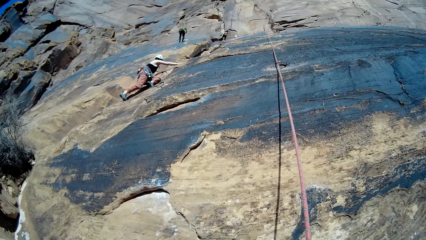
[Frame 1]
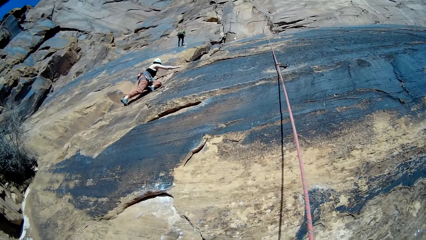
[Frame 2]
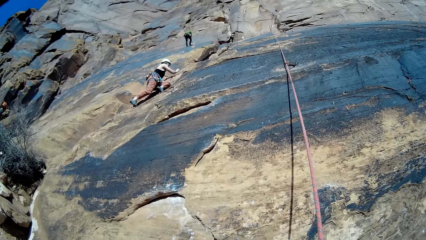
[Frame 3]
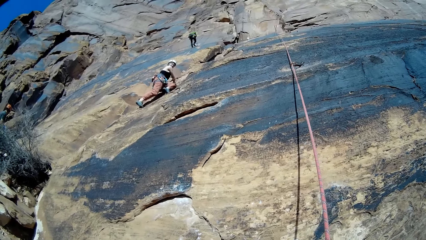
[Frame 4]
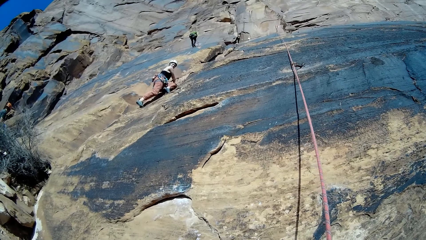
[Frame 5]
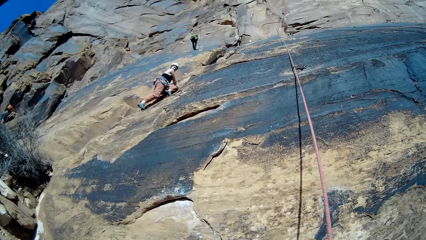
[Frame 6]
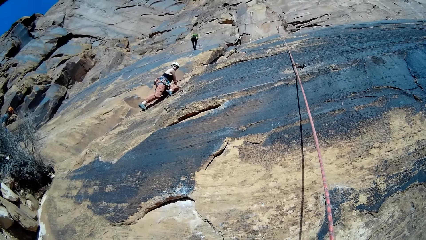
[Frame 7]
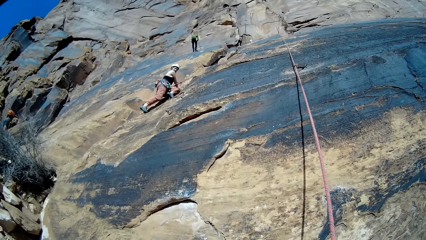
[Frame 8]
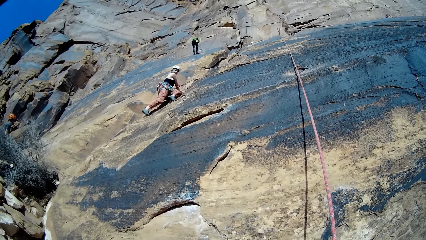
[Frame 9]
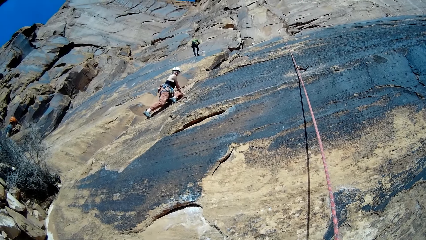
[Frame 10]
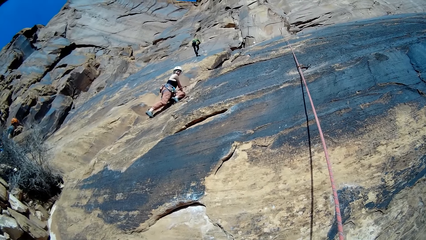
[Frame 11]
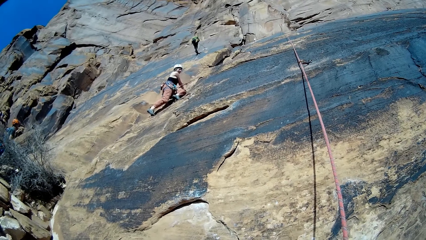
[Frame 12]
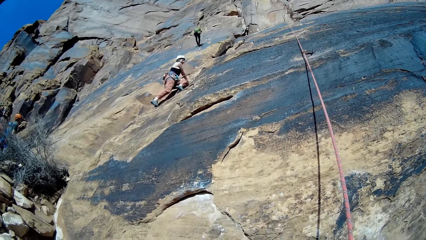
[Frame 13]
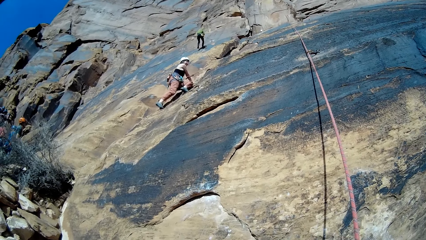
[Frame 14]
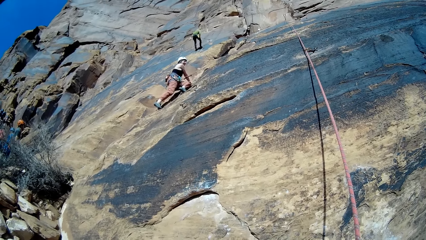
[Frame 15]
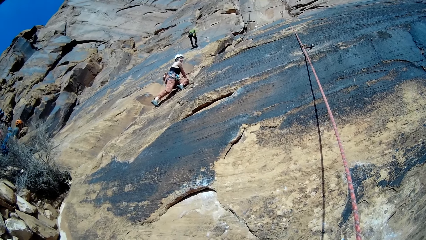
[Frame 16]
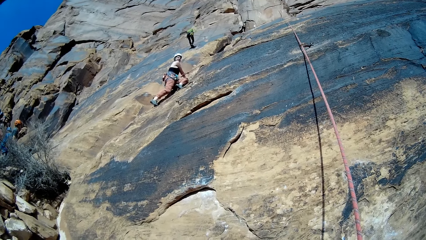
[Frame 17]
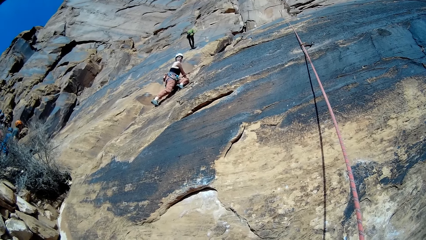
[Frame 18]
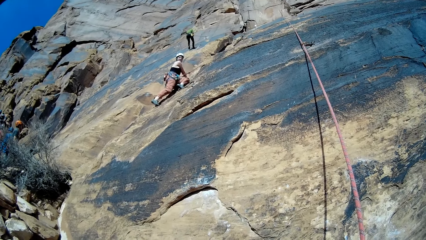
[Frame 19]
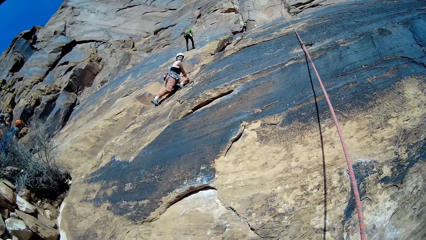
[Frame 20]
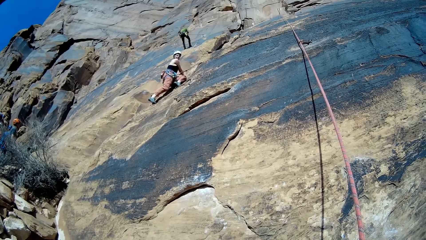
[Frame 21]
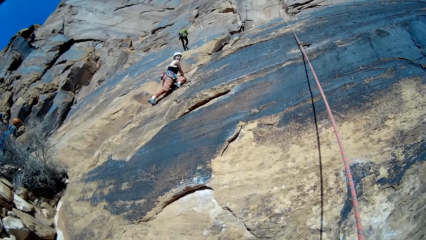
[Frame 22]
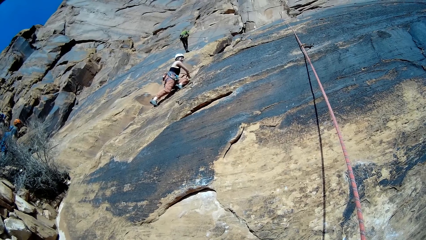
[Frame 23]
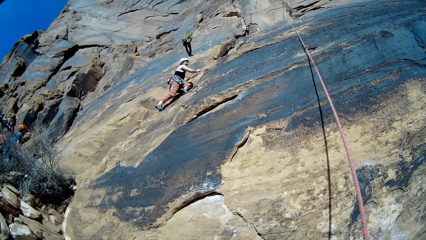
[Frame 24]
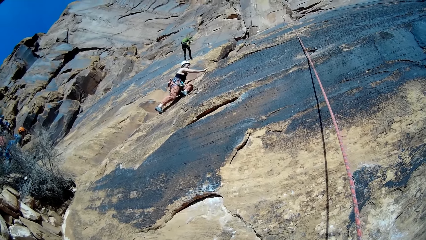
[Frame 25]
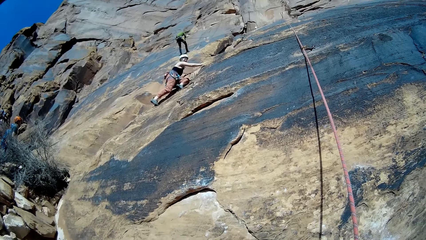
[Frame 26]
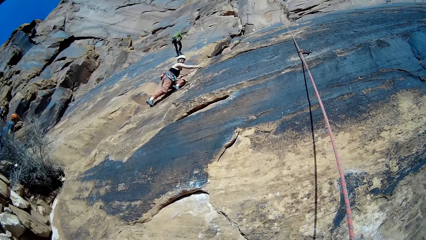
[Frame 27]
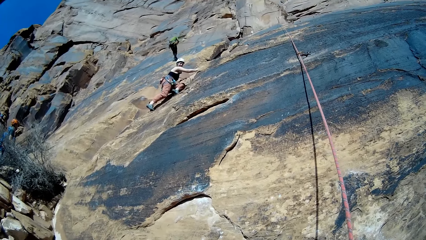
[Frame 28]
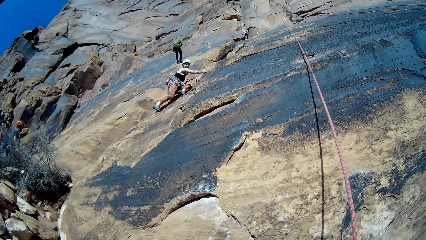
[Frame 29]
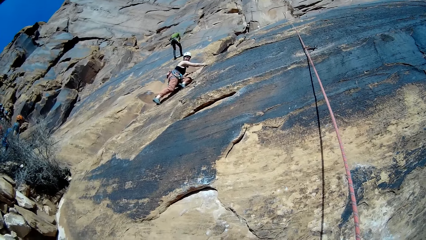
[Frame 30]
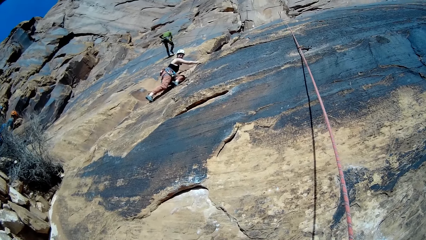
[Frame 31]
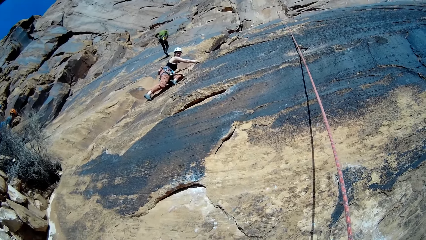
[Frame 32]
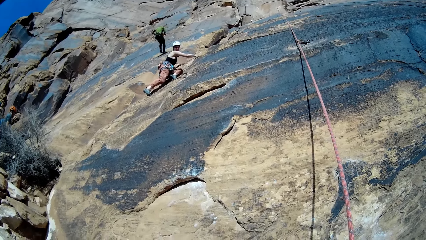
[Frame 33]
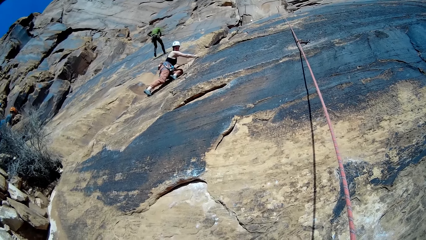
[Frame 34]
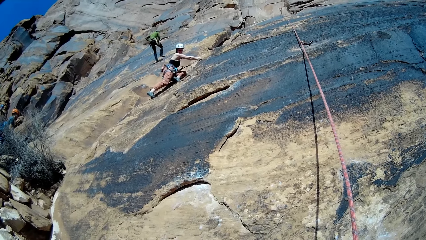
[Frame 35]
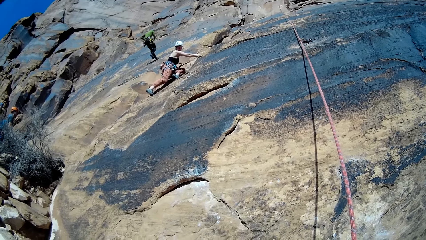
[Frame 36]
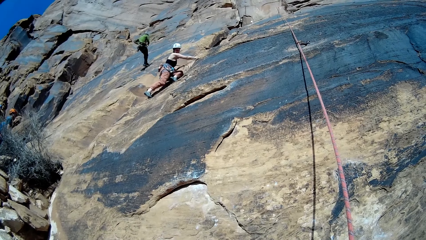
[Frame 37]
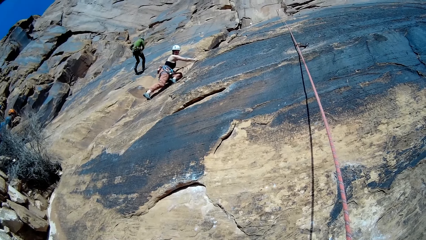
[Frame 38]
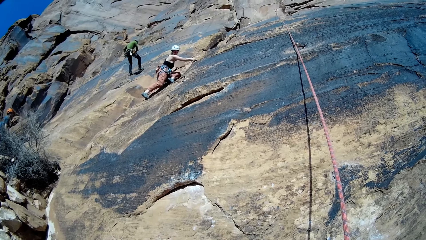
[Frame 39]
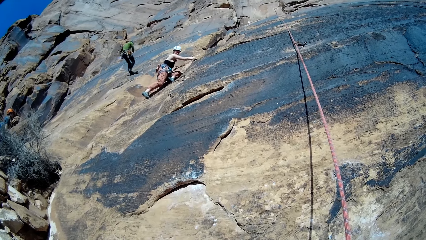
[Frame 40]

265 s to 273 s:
A climber descends the mountain with his set rope with both hands.

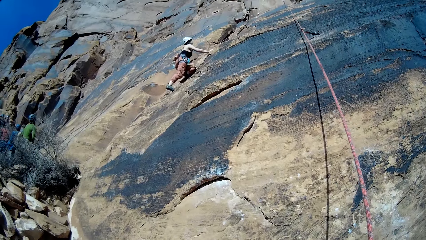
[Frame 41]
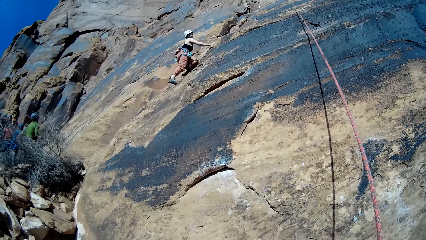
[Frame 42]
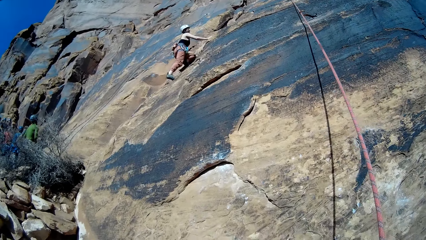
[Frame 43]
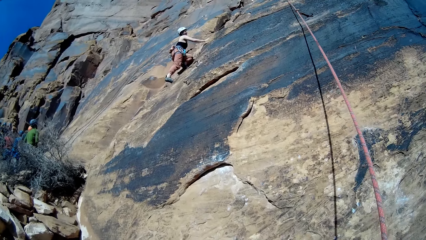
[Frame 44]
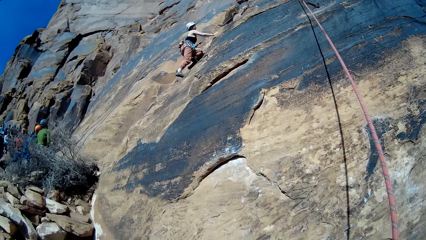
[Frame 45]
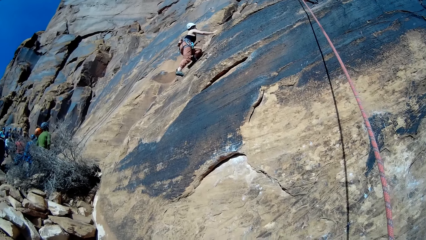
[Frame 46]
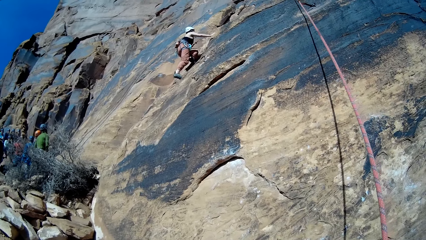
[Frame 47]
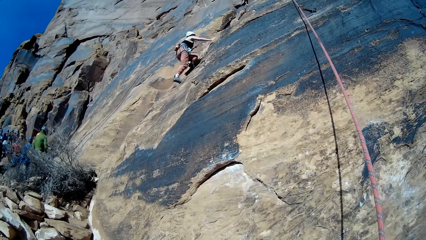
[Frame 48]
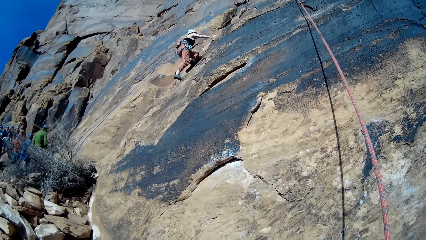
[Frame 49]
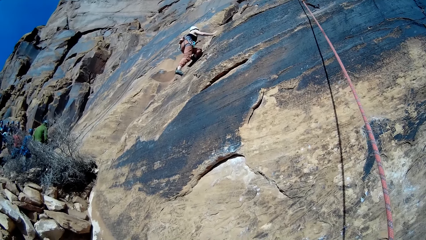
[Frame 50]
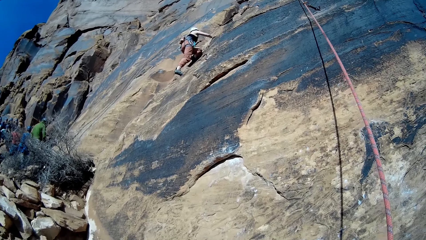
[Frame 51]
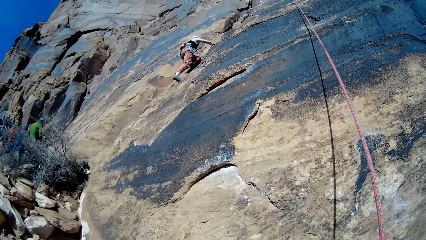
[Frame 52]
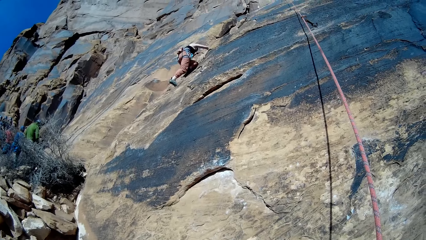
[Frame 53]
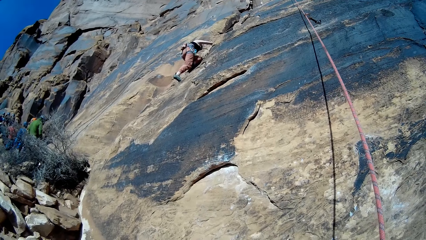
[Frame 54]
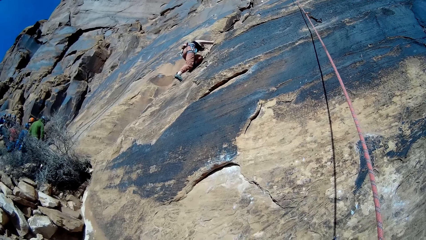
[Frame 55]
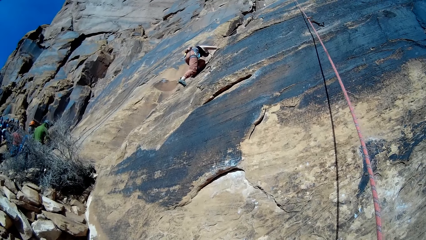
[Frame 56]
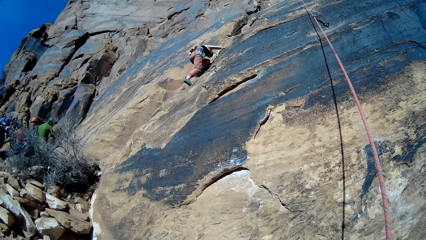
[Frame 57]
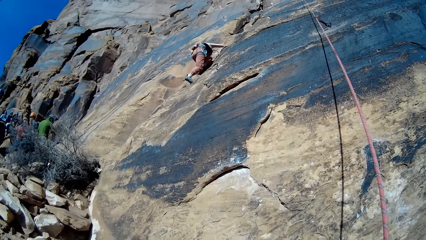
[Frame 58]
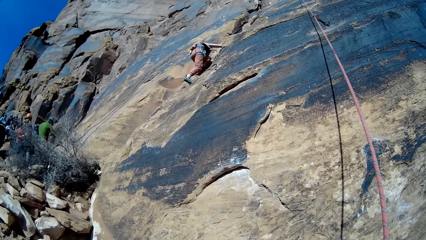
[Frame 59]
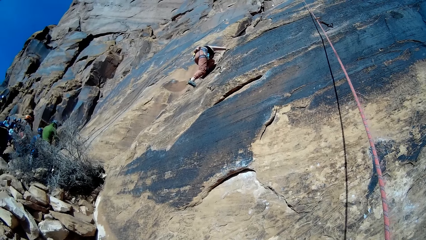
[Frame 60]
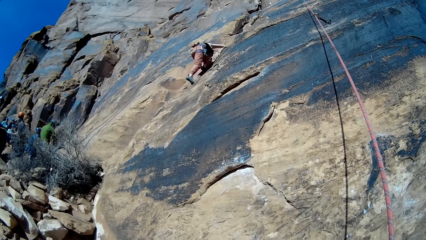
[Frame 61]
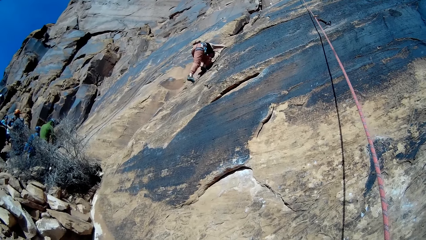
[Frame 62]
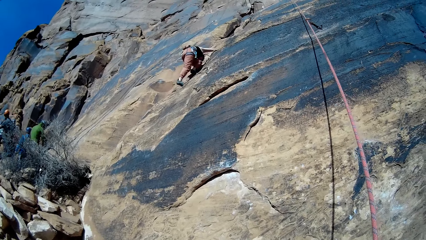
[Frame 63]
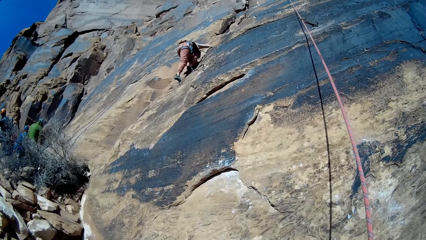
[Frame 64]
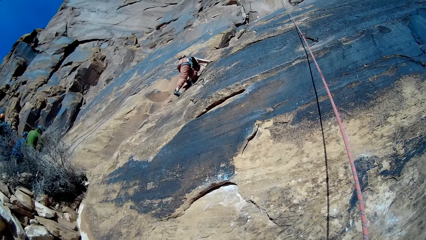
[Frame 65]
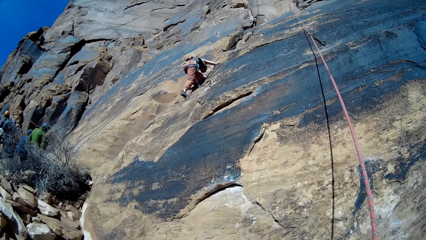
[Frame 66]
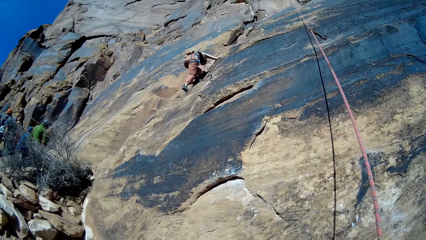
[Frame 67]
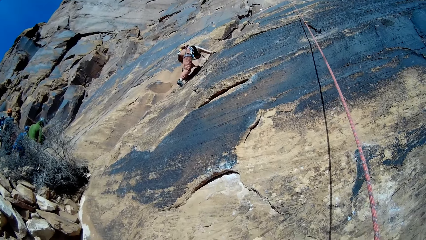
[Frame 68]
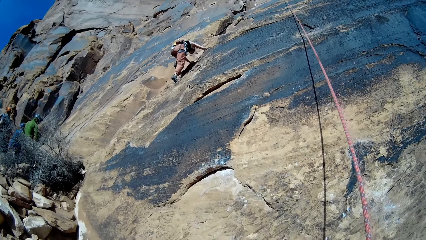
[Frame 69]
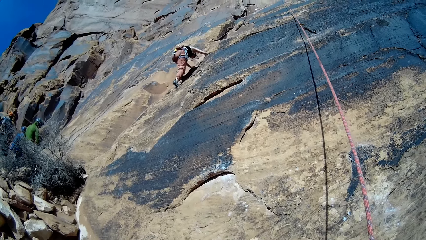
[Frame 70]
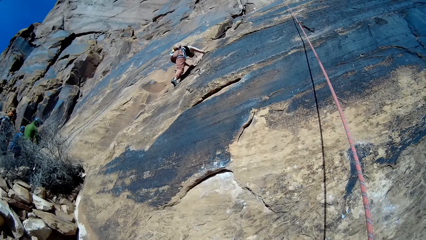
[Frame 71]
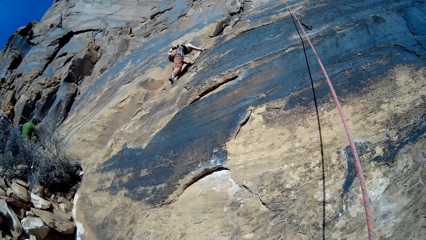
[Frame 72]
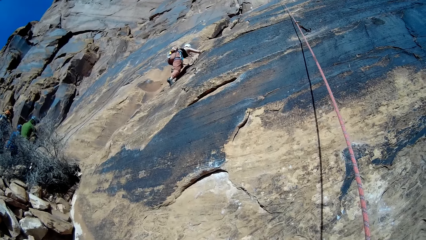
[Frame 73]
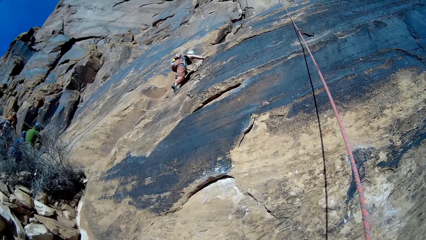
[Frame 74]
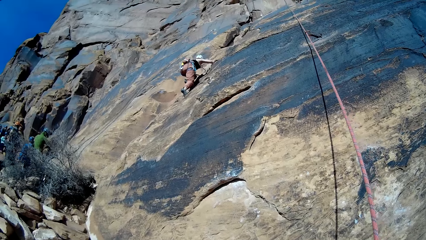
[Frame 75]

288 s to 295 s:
The woman climbs the mountain with both hands. A man walks away from the mountain. A person climbs up the mountain. Another man rolls a rope with his right hand.
